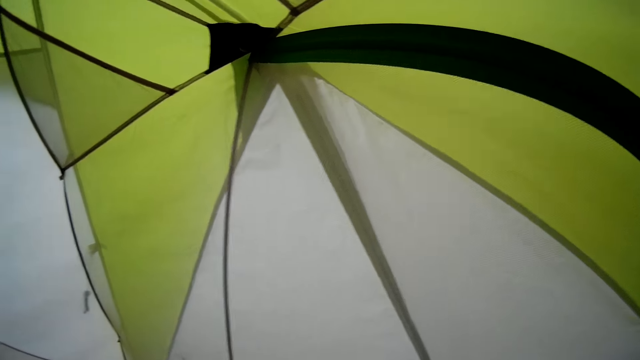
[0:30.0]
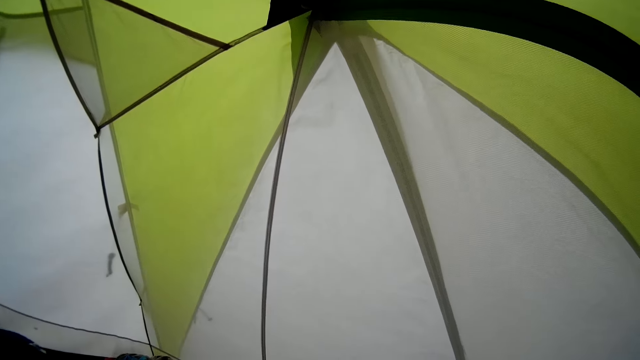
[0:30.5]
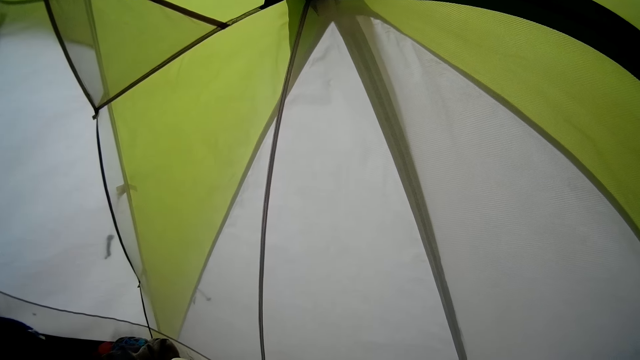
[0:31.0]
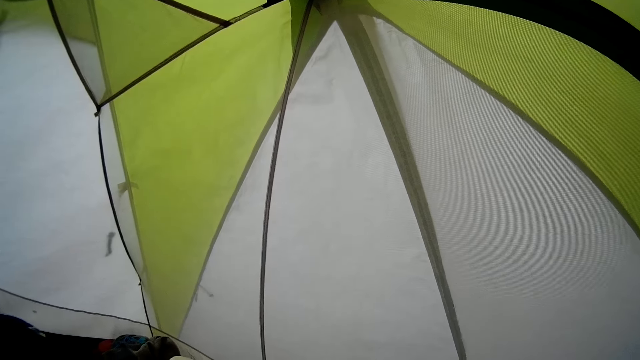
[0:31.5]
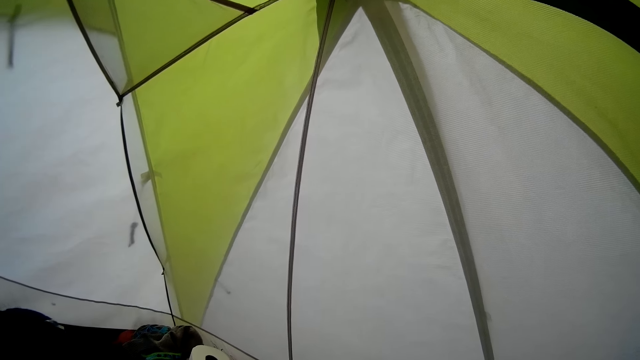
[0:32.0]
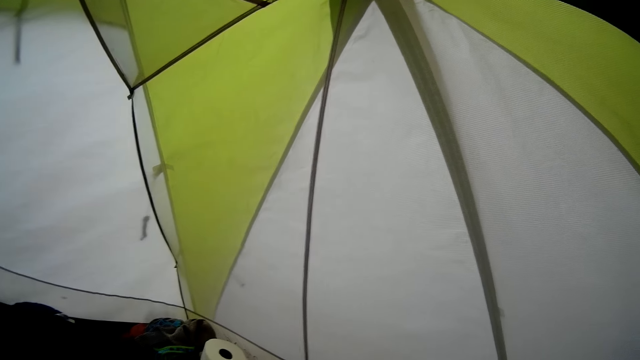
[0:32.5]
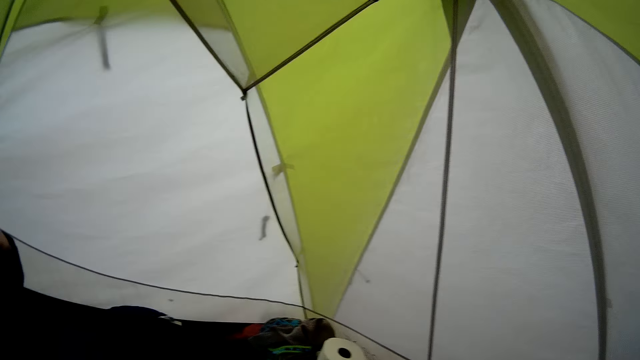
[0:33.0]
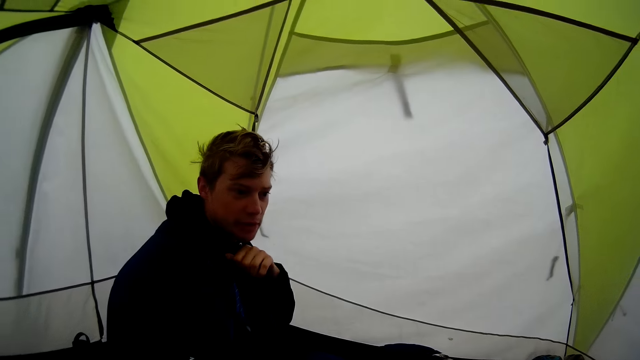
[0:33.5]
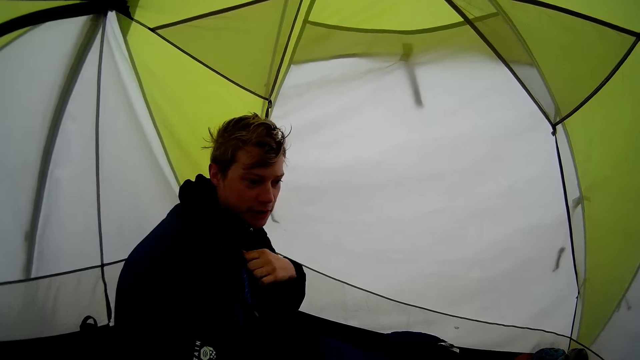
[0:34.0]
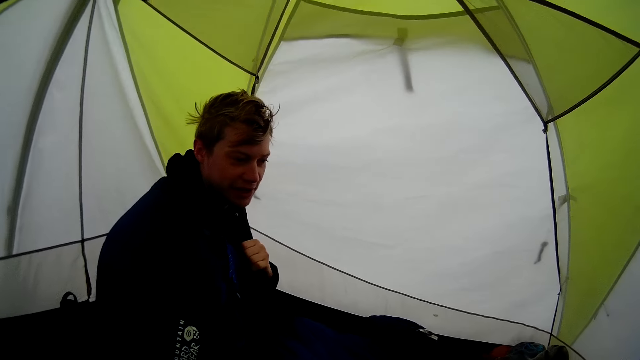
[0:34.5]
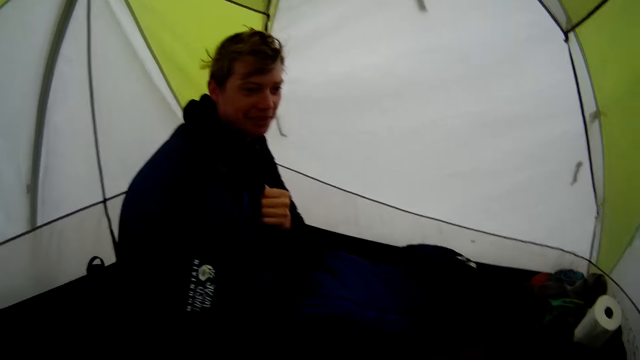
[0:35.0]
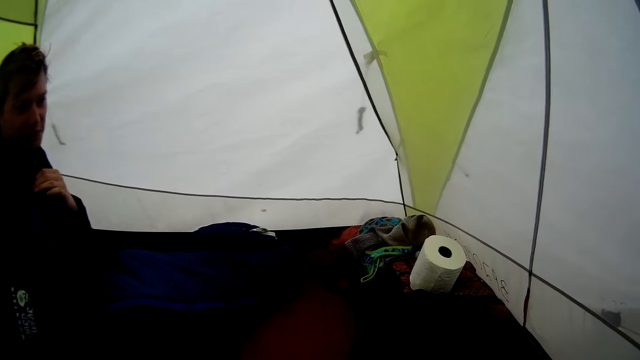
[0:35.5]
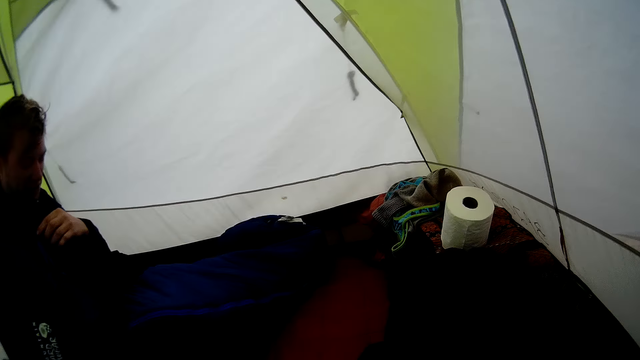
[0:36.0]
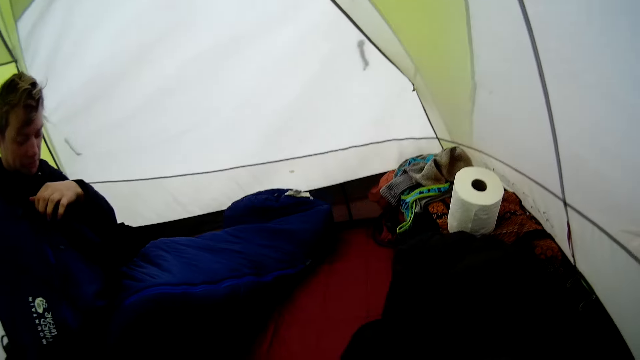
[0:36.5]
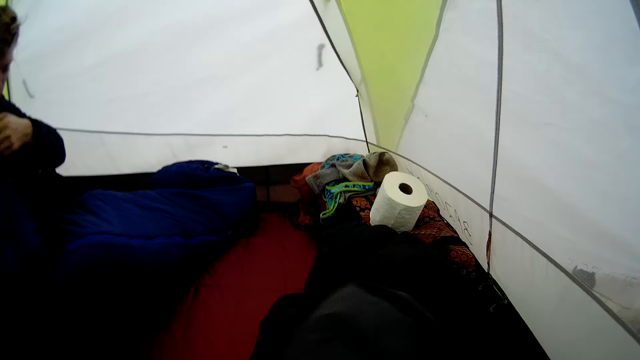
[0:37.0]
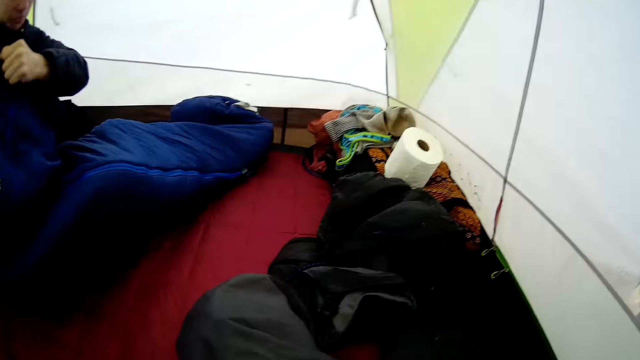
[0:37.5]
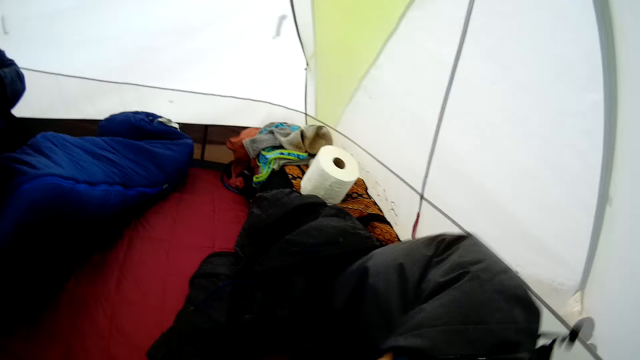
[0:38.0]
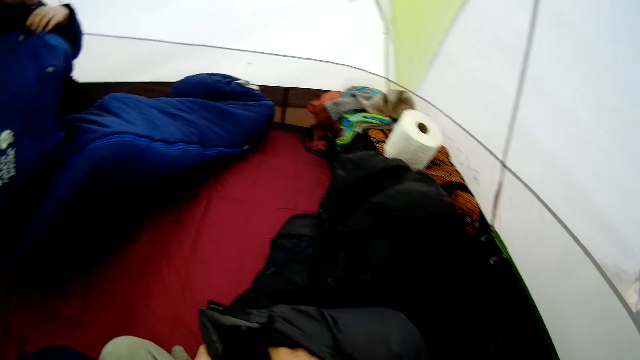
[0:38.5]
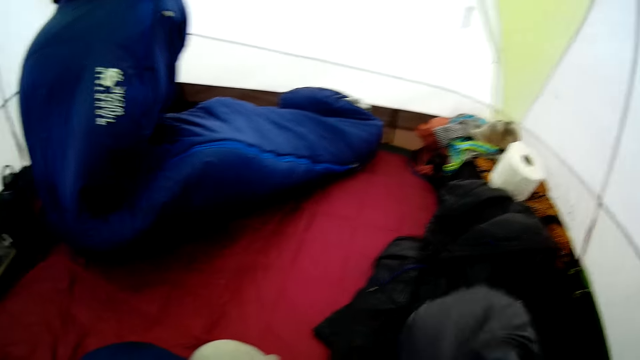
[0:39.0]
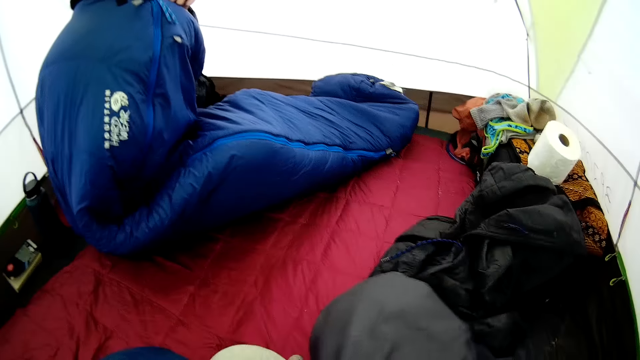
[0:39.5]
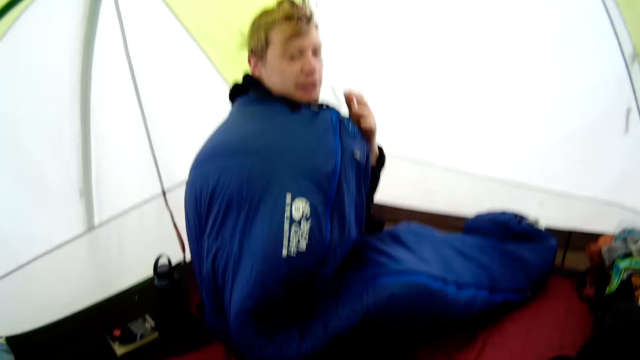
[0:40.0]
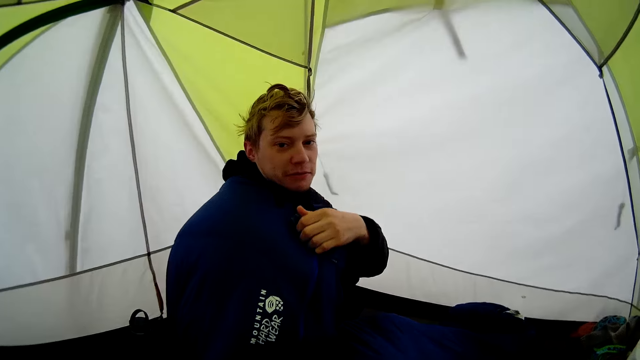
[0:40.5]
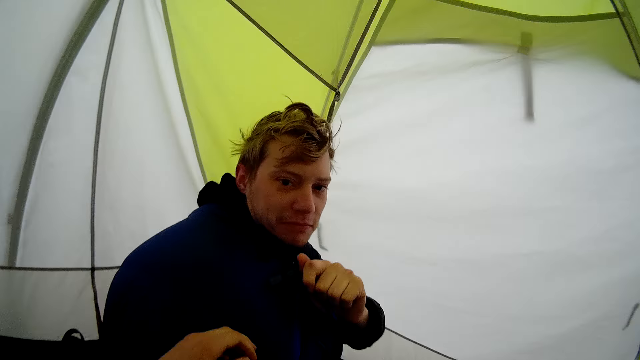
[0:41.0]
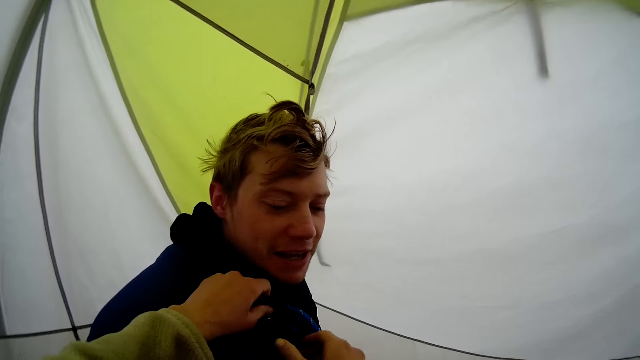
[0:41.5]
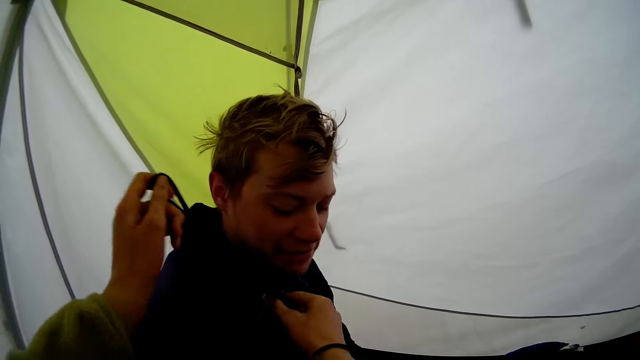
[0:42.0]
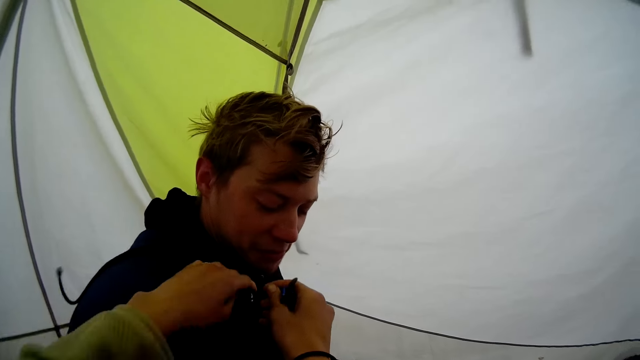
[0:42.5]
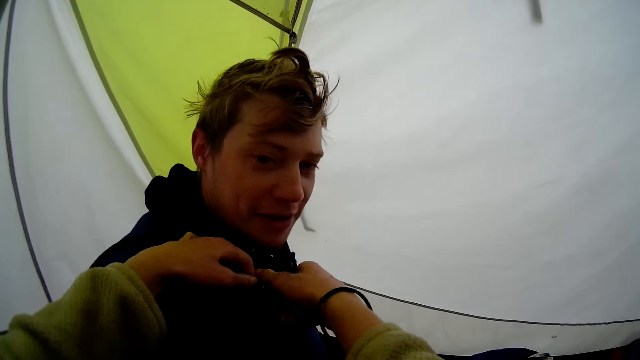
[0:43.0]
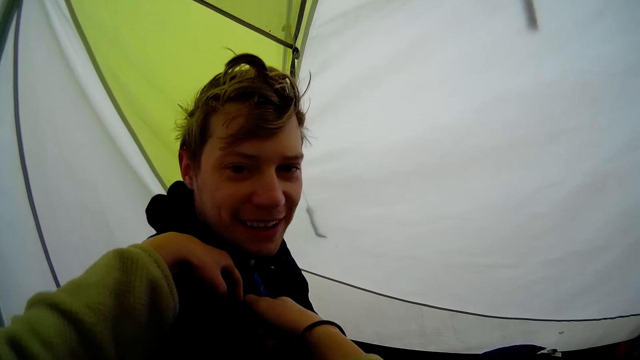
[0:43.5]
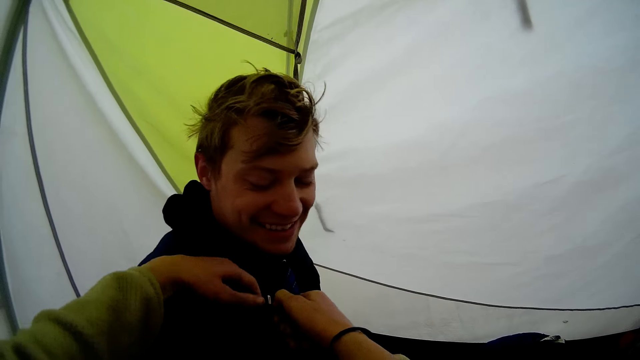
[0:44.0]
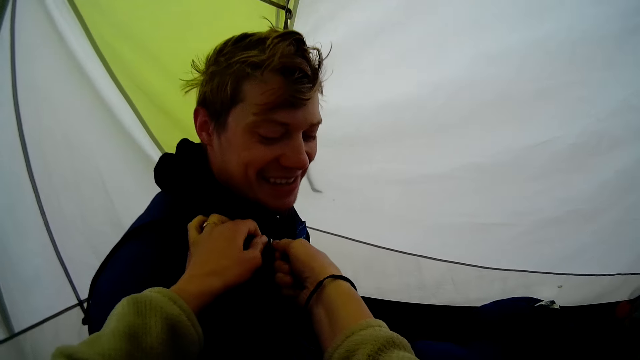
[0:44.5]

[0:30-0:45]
The camera wearer looks around the tent. A man converses with the camera wearer. The camera wearer looks around the tent. They put the cloth in the bag. They look at the man. They unzip the man's beddings.

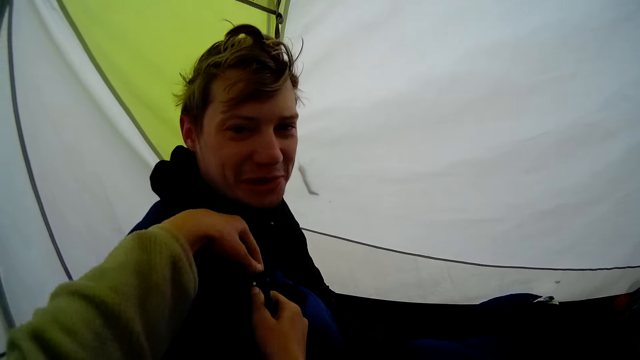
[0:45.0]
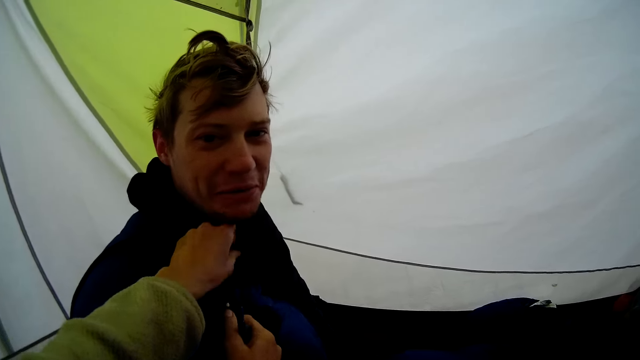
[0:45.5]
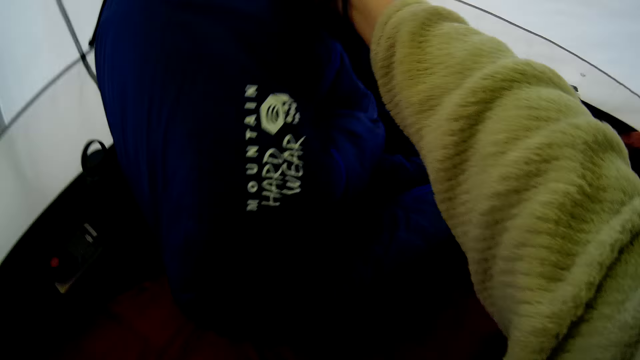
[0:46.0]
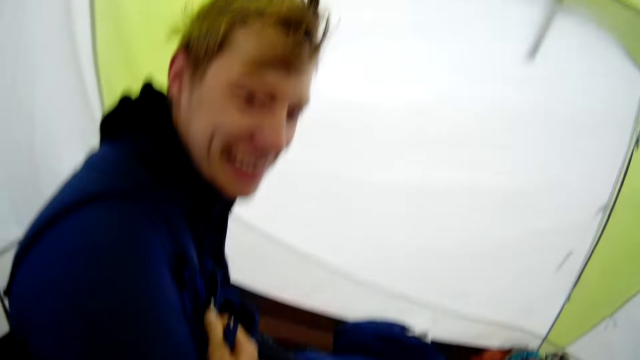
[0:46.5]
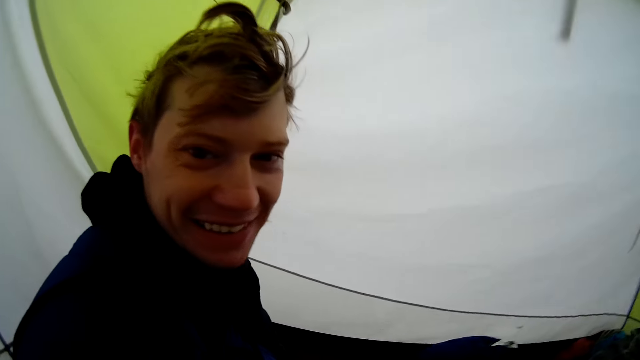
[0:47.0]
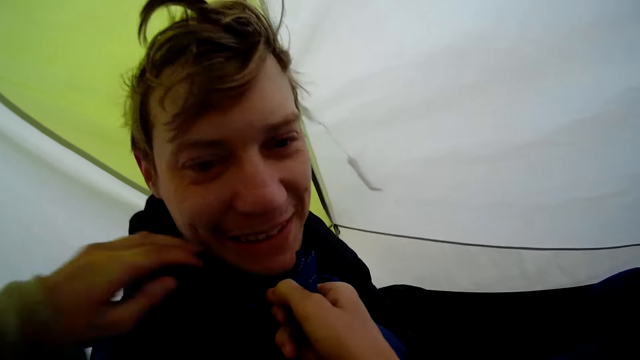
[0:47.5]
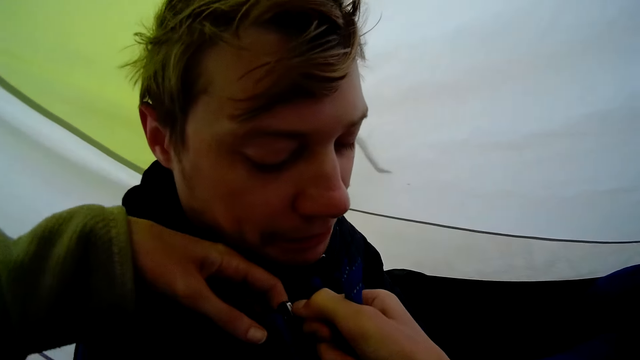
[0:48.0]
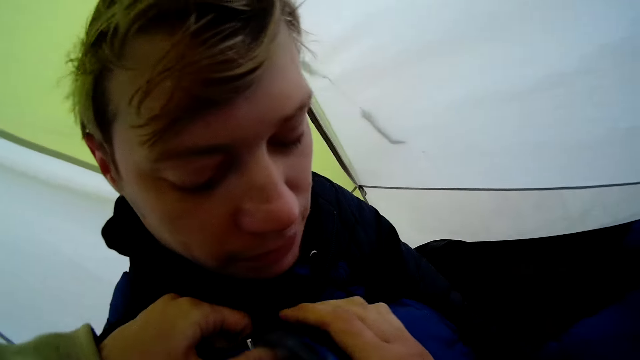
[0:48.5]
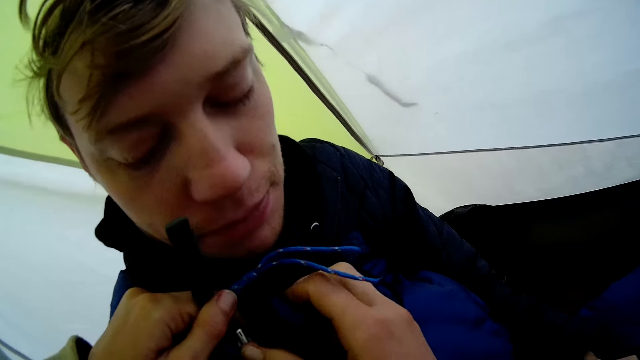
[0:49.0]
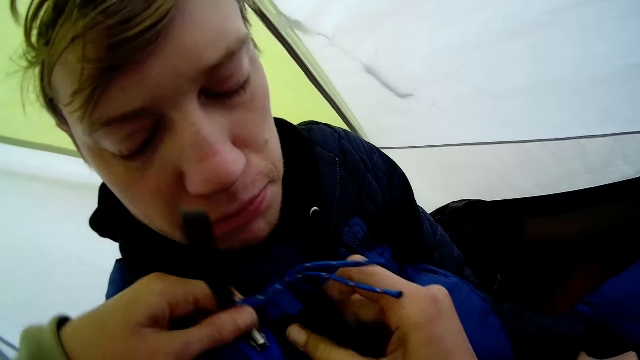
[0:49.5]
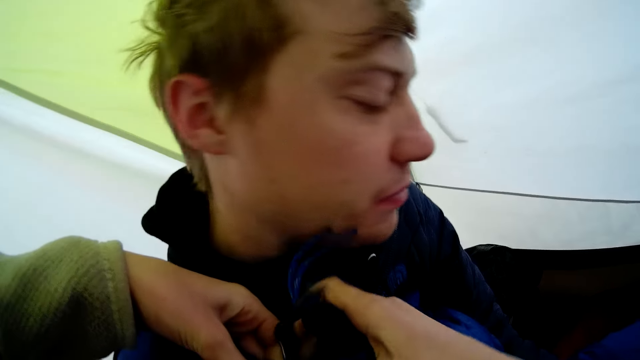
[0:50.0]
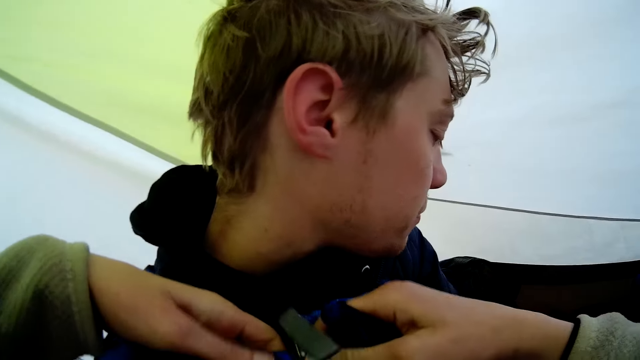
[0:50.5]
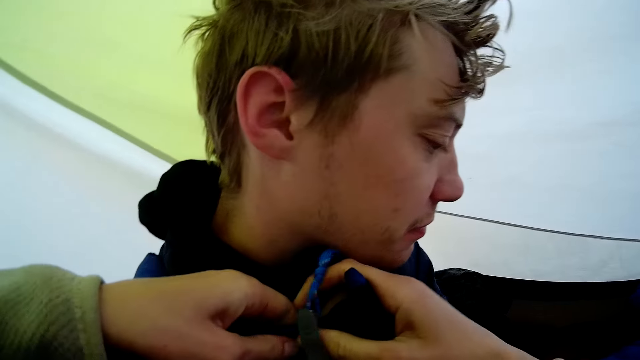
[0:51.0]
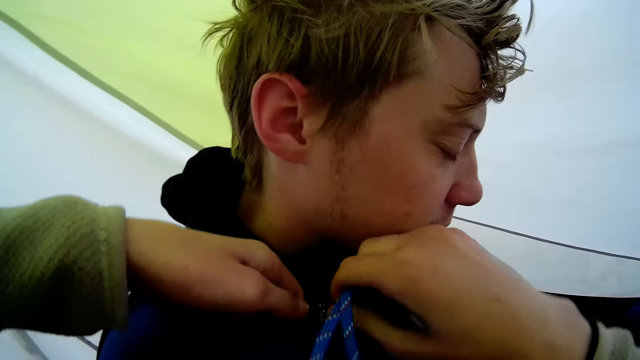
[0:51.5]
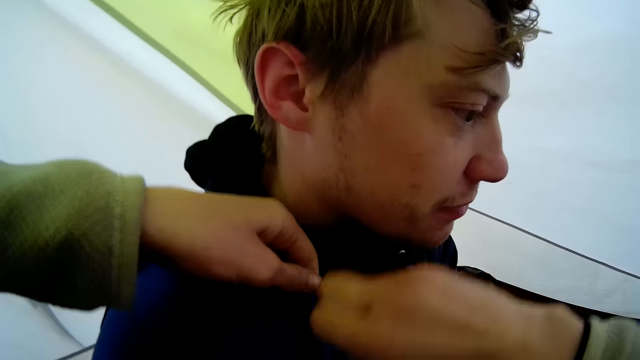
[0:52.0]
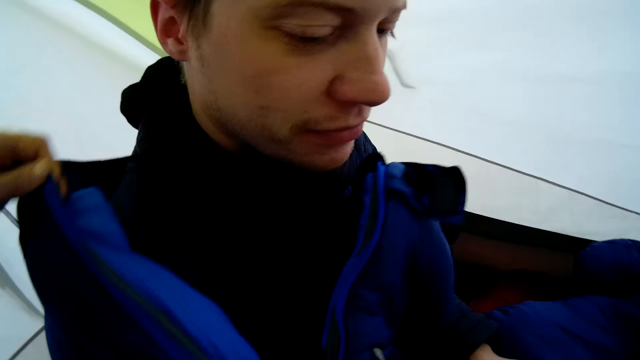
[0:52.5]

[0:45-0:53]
A man converses with the camera wearer. The camera wearer opens something from the man.
